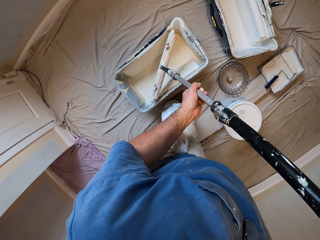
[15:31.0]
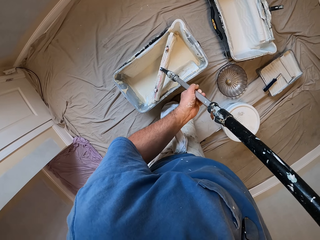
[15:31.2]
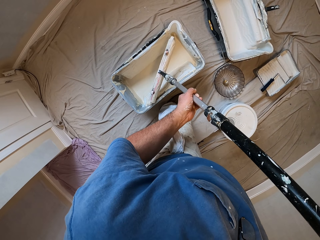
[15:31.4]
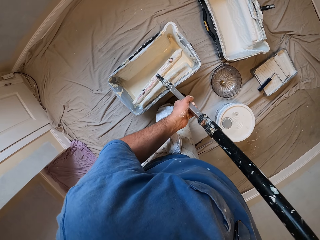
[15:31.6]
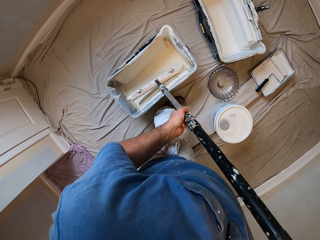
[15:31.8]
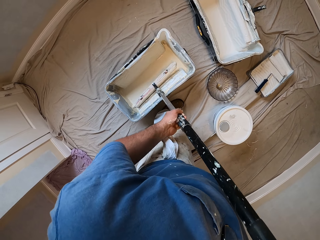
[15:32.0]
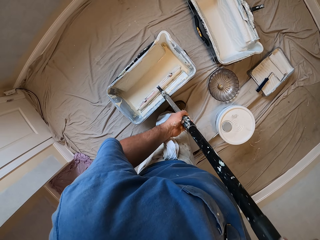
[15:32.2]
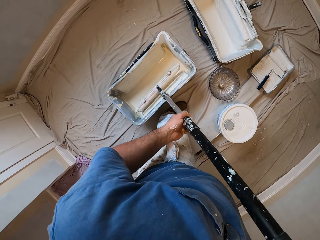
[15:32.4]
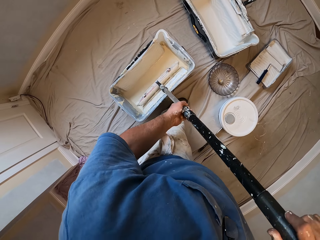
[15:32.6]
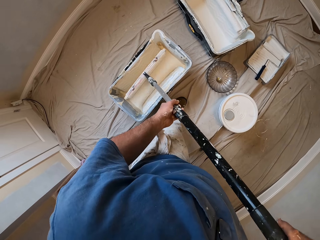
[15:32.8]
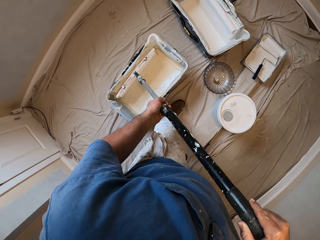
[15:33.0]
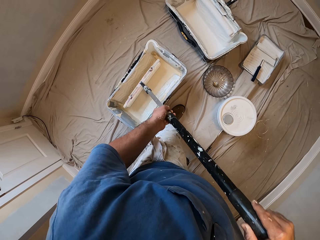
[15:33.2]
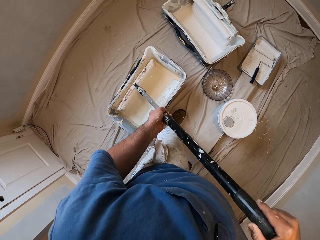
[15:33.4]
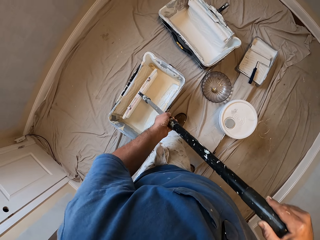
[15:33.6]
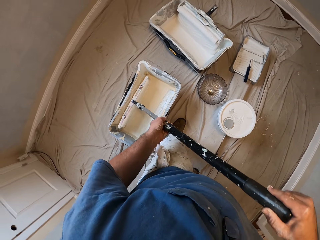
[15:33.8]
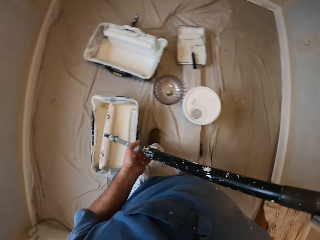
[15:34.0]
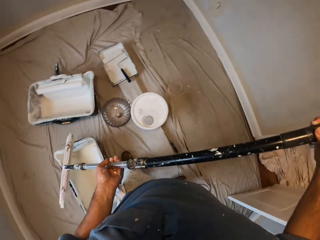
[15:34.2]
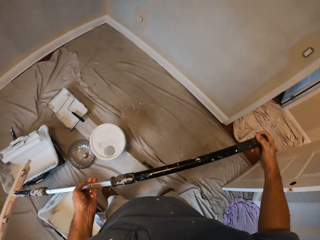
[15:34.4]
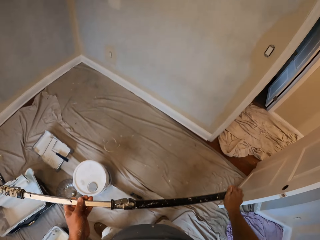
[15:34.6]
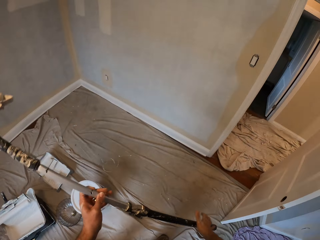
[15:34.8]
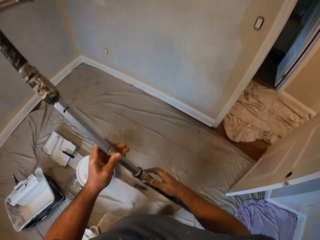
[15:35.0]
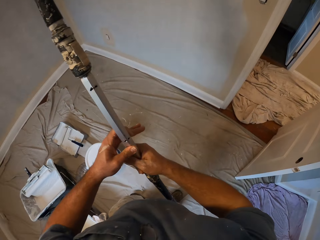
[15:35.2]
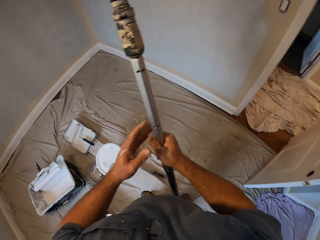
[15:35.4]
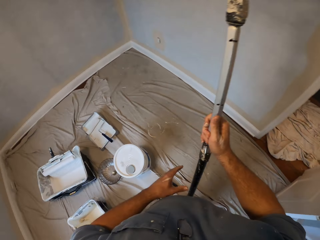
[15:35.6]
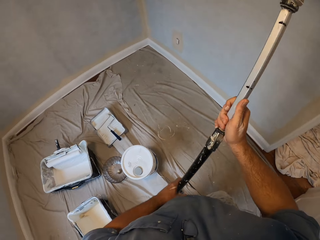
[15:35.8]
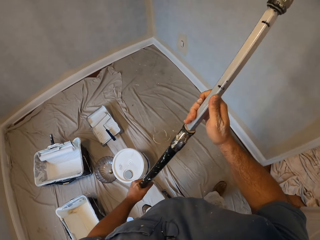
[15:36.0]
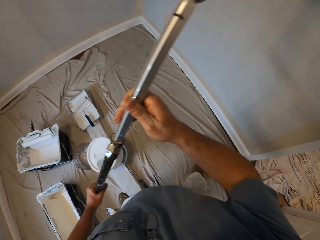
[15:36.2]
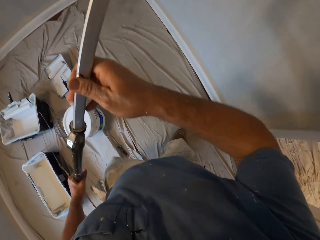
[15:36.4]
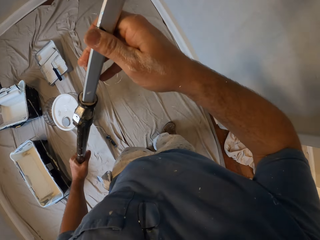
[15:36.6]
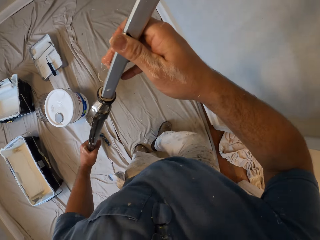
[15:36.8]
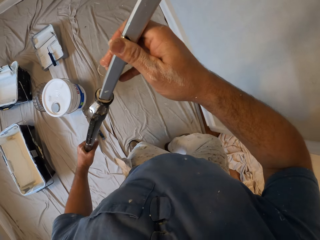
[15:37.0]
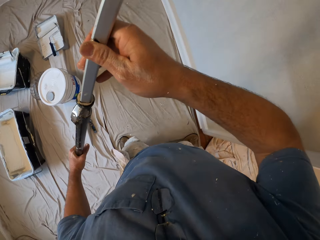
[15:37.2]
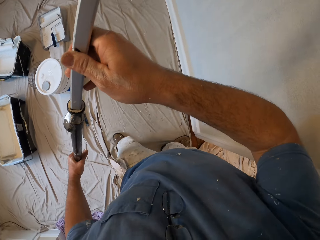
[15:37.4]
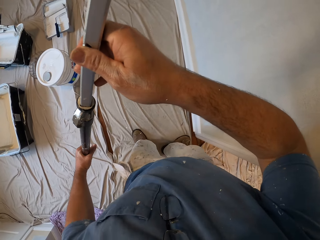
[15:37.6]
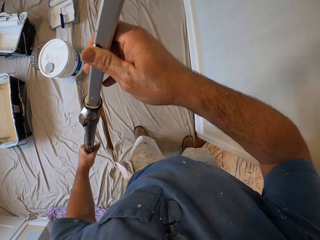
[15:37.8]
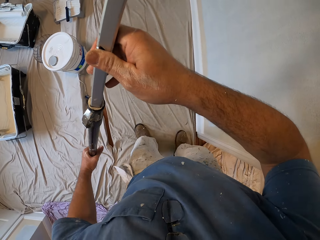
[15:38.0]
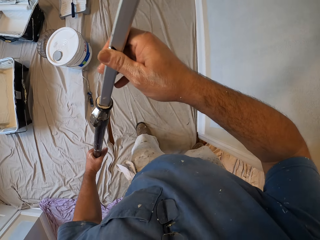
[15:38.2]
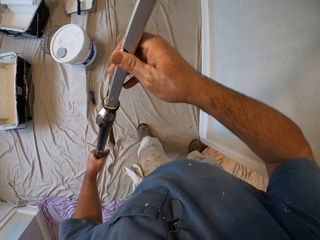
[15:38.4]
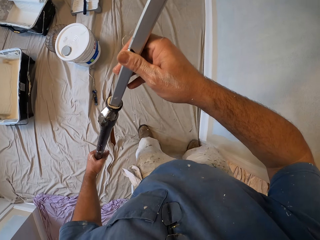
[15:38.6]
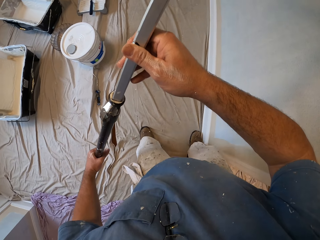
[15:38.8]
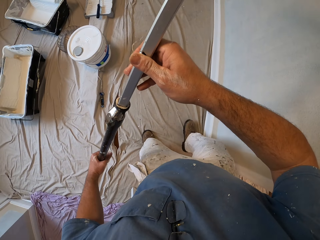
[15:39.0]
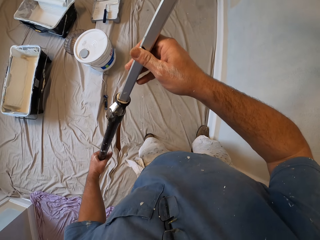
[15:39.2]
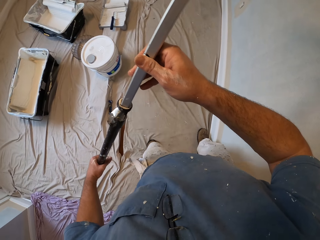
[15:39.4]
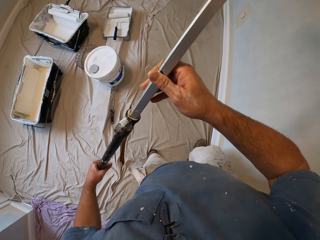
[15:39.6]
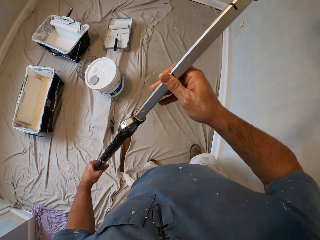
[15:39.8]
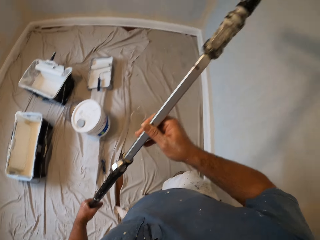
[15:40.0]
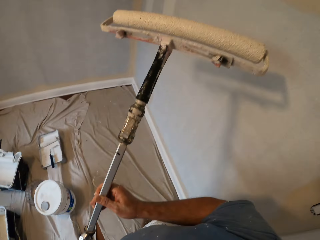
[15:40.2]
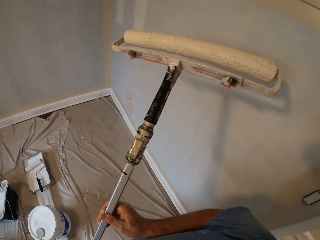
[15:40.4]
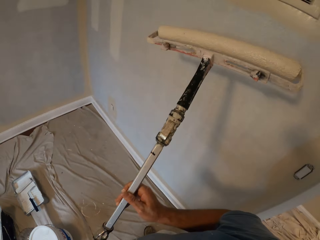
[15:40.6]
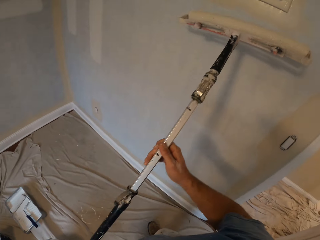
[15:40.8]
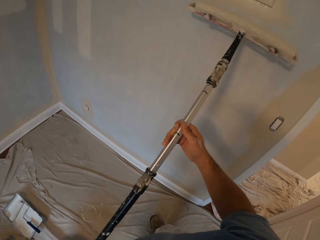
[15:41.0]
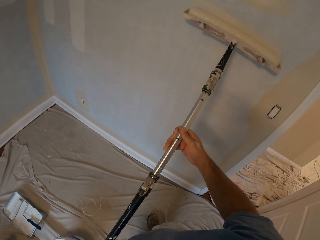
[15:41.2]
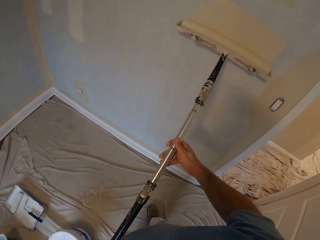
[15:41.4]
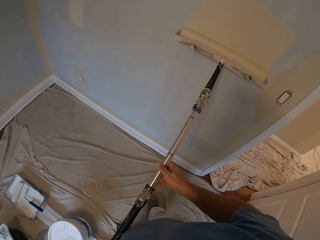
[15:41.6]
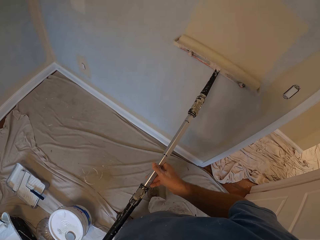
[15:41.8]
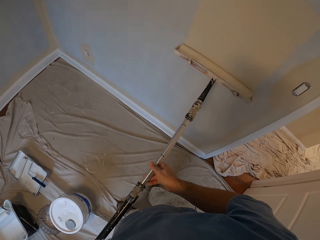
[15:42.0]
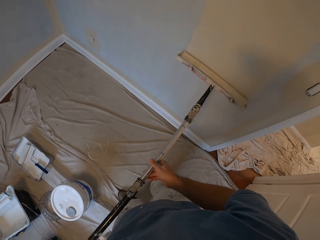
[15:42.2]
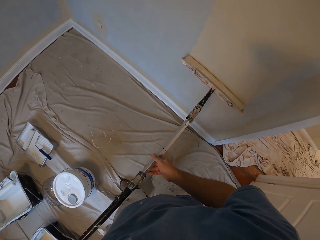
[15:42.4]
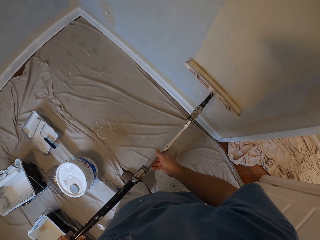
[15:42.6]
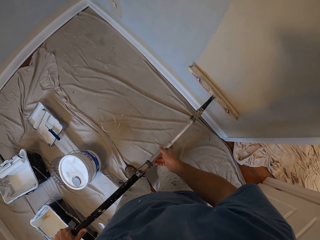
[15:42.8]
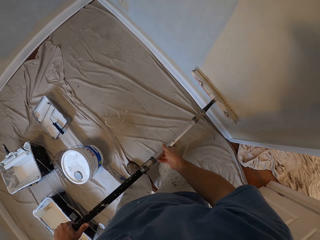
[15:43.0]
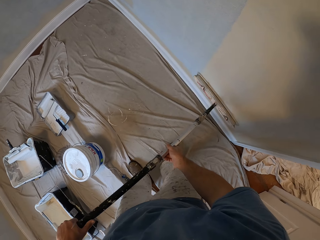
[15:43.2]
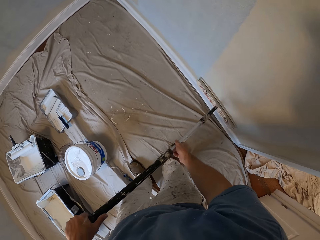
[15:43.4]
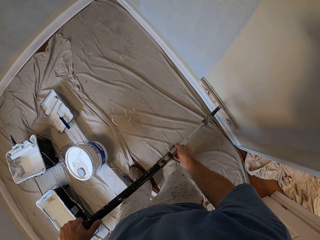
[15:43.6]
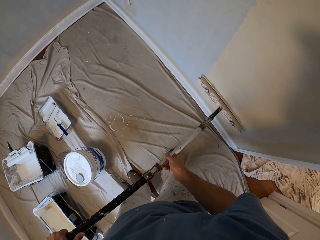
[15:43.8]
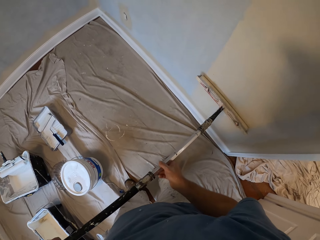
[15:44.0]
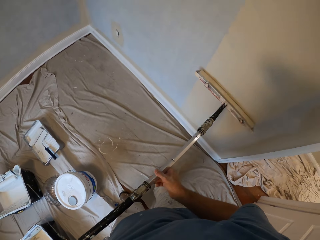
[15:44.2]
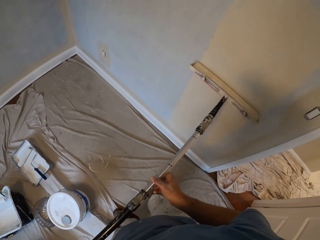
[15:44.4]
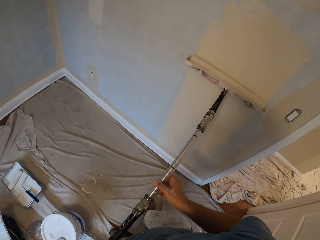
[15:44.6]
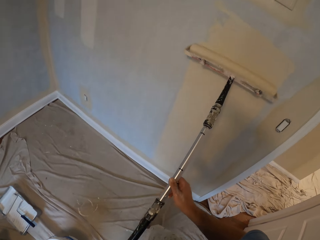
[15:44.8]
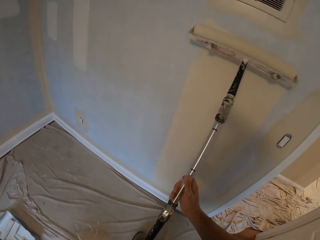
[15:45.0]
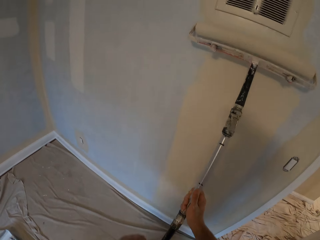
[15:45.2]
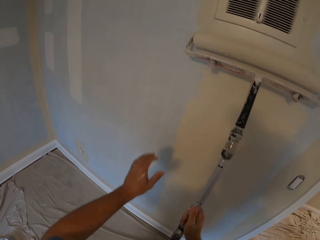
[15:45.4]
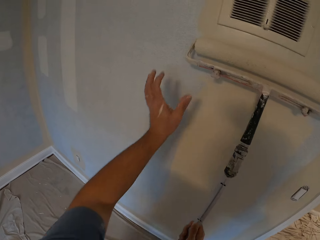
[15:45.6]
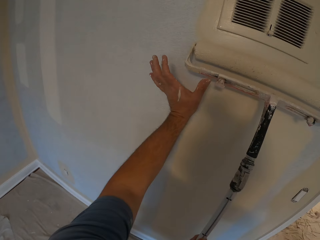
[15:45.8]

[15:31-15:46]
The camera wearer paints the wall with the paint roller.

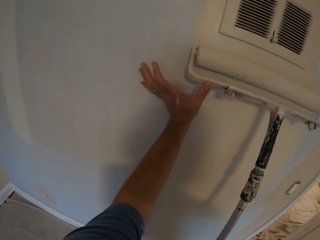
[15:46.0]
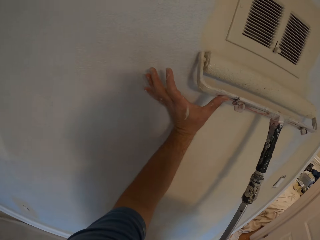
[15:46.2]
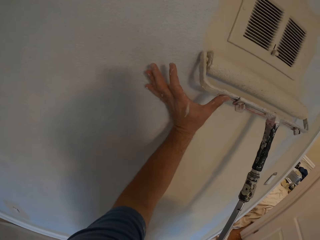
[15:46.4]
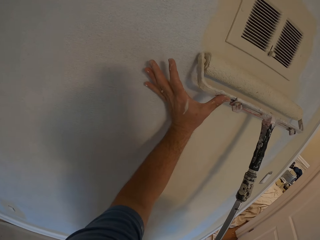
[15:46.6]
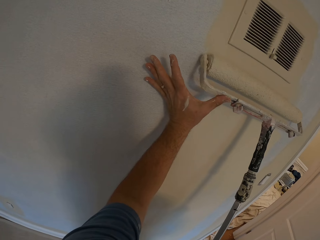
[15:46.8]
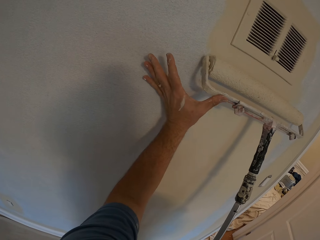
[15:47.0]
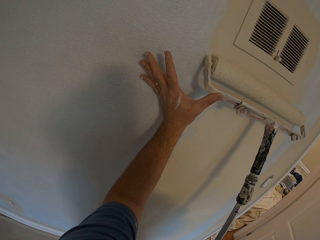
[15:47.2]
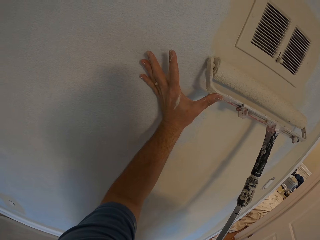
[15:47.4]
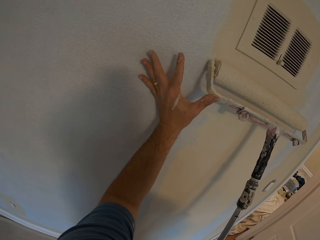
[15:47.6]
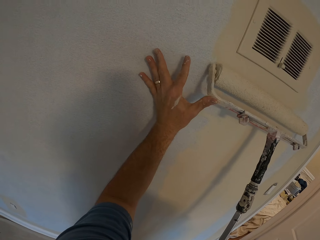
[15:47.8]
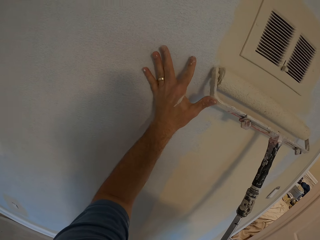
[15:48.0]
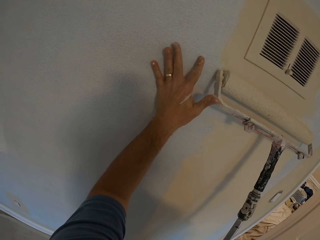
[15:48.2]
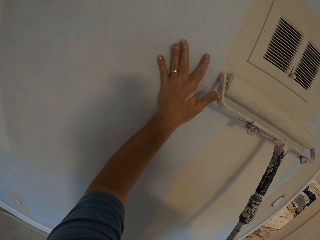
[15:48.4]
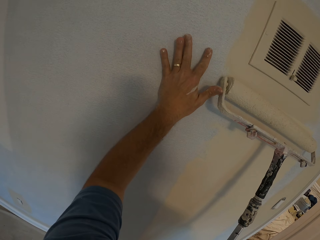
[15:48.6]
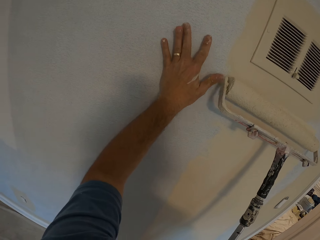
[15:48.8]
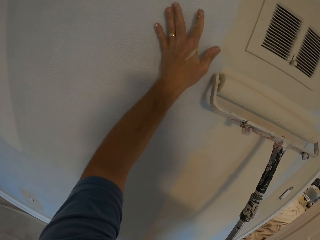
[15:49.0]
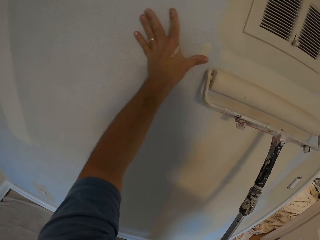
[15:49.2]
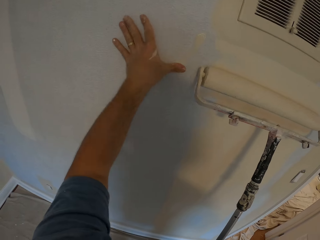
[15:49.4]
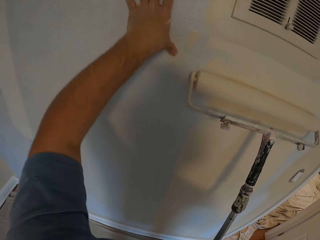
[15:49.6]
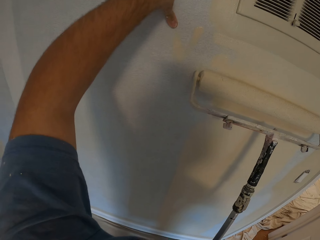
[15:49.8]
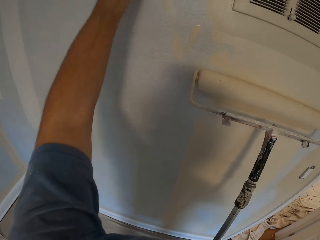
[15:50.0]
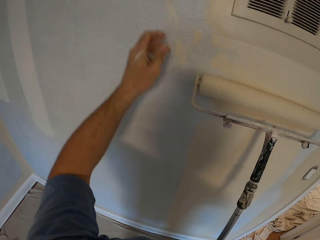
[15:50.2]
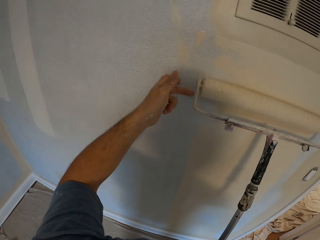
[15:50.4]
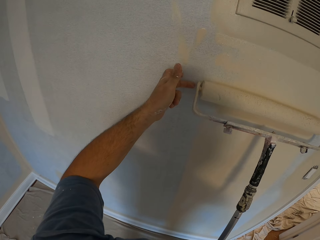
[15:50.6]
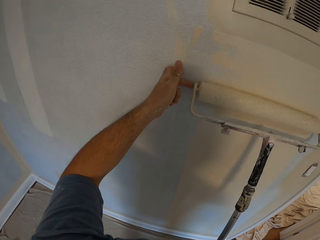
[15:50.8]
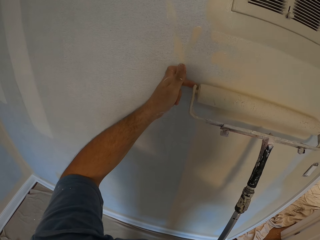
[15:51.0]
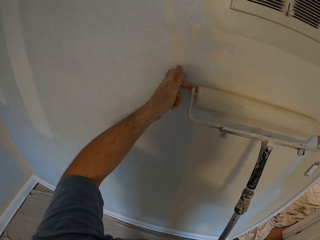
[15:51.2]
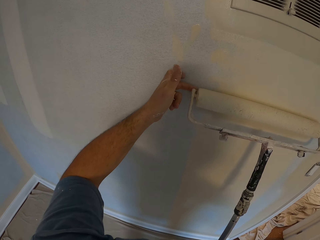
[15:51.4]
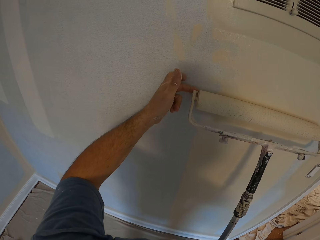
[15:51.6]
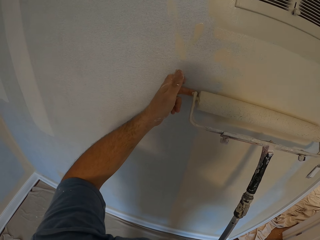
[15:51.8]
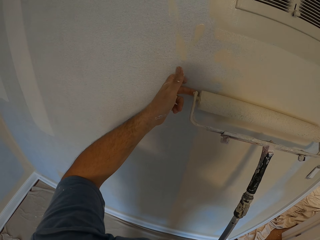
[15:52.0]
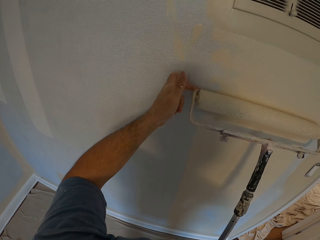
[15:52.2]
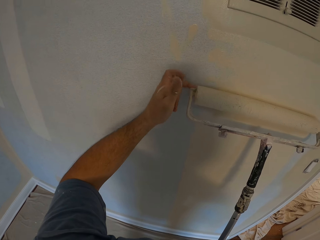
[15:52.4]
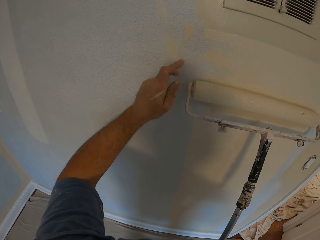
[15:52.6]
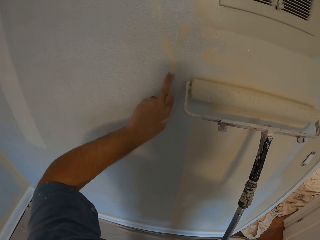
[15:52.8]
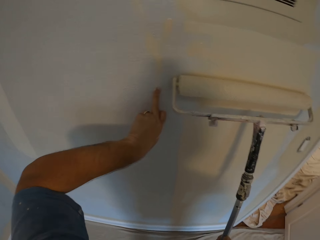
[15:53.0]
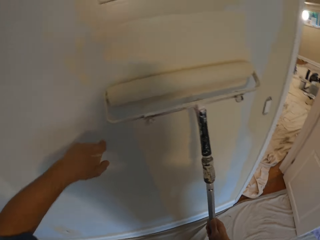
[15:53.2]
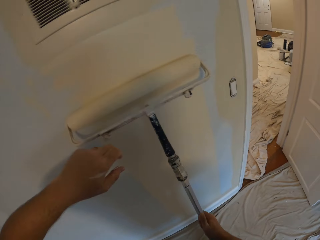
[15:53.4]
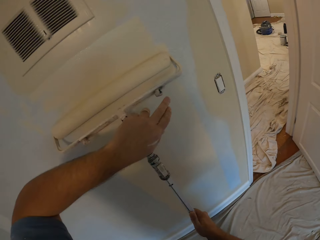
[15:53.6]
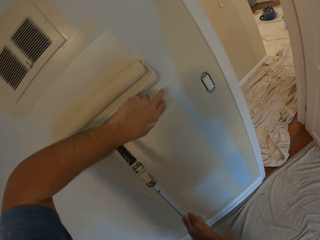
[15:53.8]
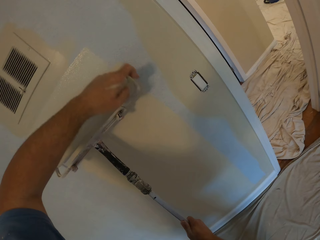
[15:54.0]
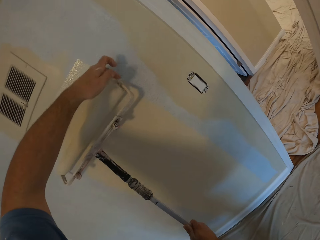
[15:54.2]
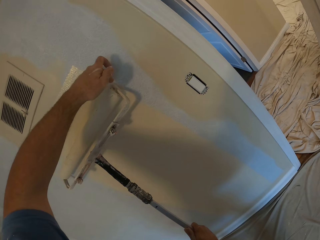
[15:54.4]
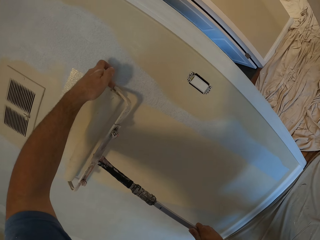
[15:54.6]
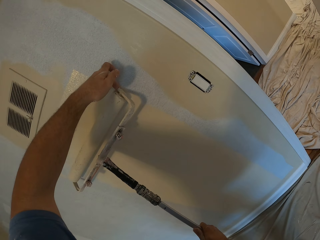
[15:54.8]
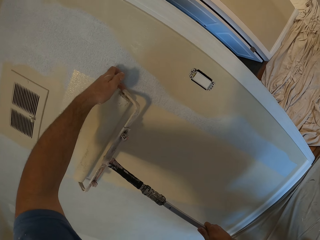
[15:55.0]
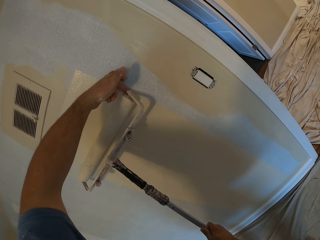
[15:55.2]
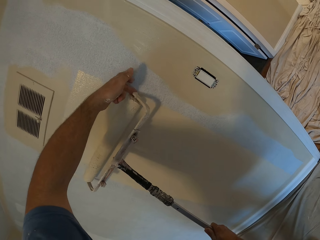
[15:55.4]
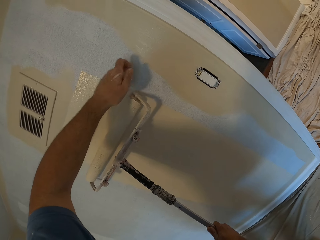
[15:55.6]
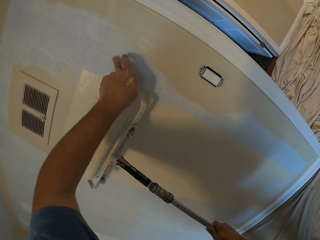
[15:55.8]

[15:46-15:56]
The camera wearer cleans off paint from the paint roller with his hand. He puts the paint on the wall with his hand.
